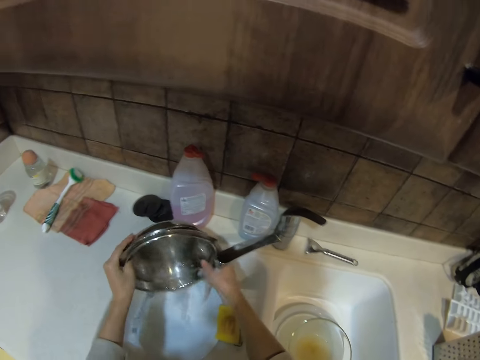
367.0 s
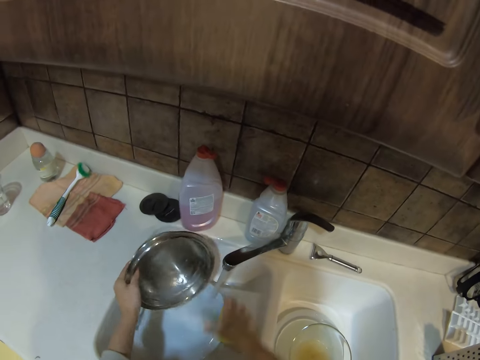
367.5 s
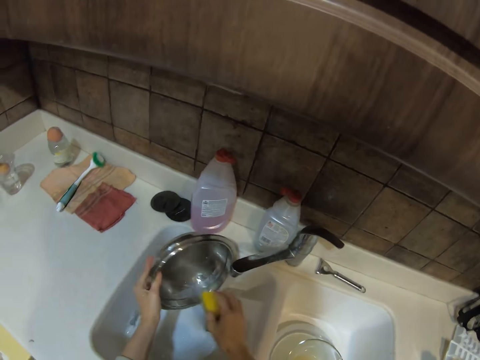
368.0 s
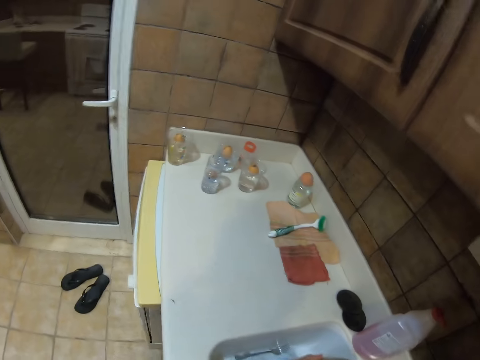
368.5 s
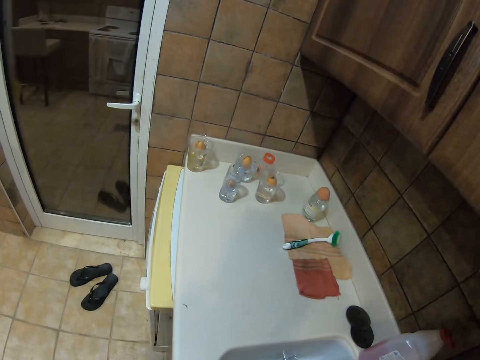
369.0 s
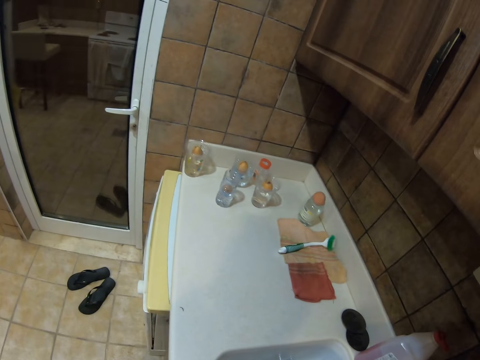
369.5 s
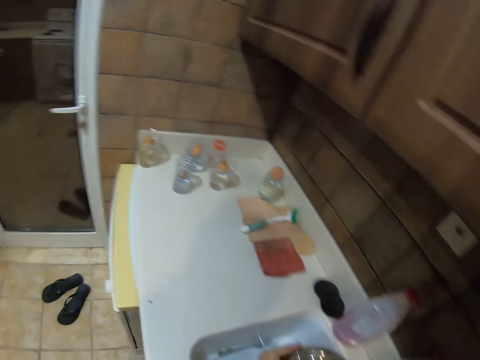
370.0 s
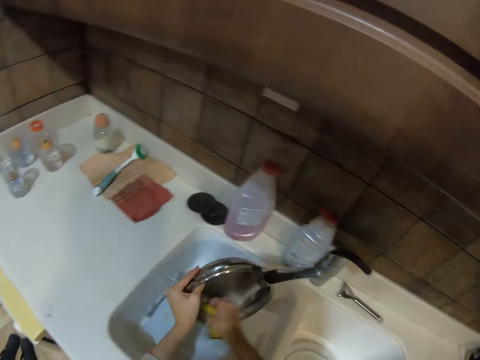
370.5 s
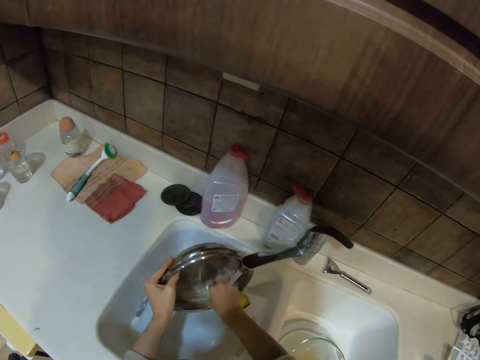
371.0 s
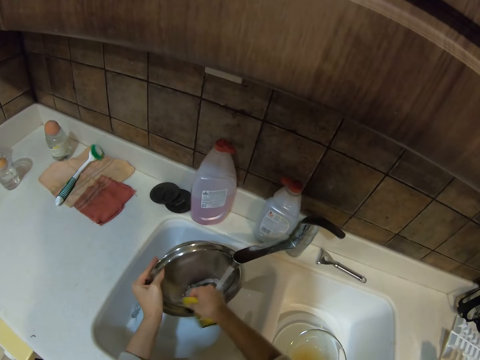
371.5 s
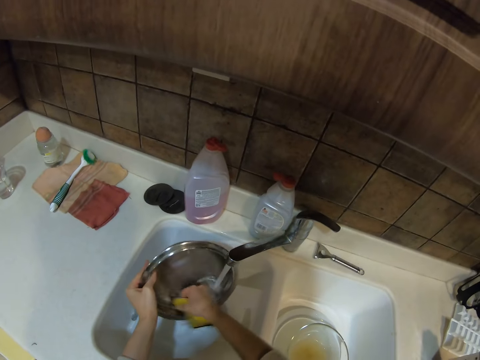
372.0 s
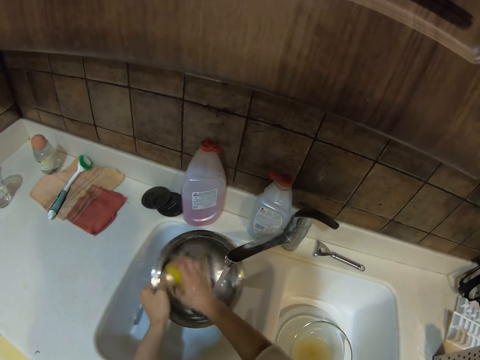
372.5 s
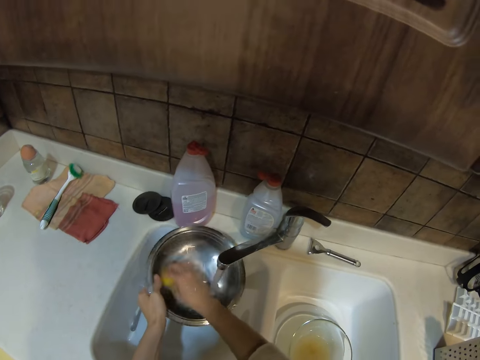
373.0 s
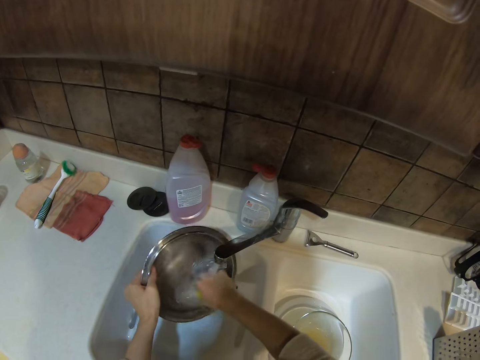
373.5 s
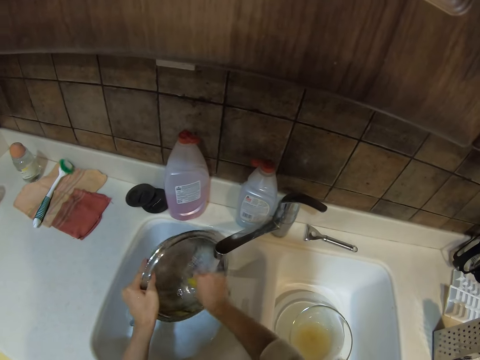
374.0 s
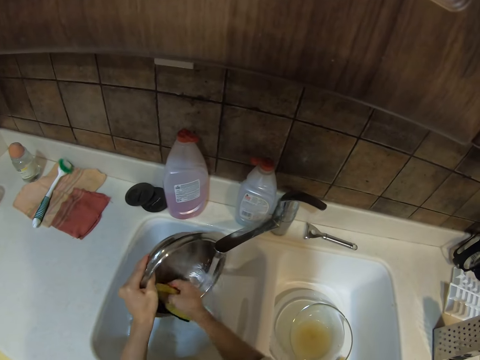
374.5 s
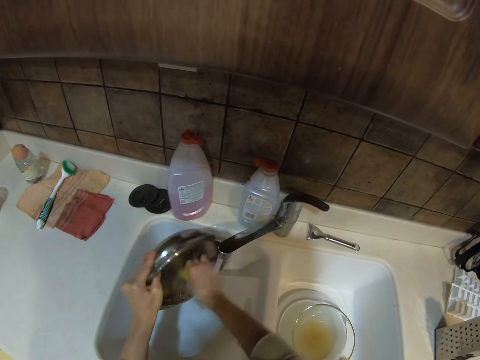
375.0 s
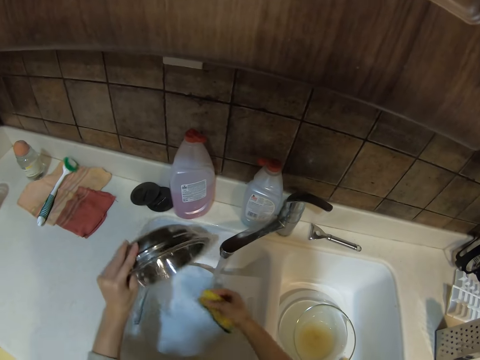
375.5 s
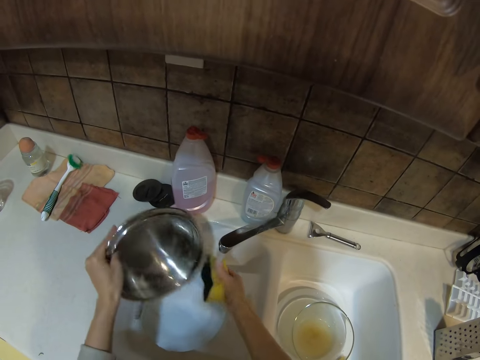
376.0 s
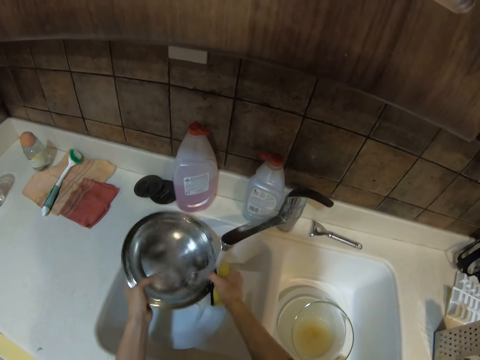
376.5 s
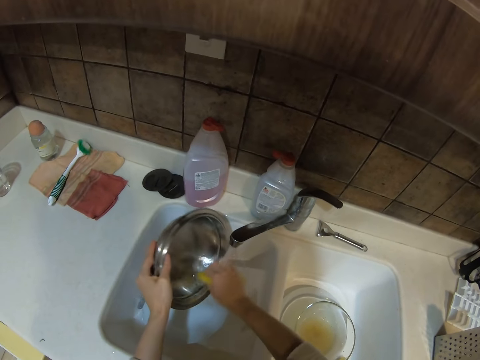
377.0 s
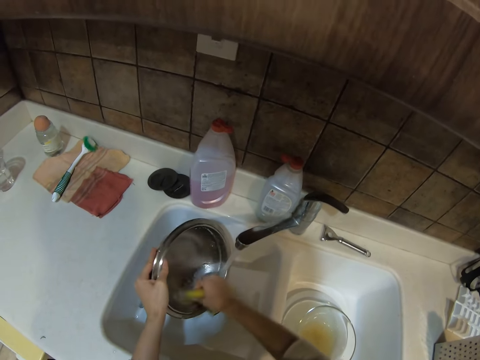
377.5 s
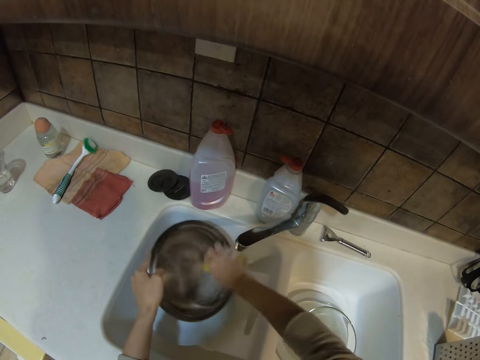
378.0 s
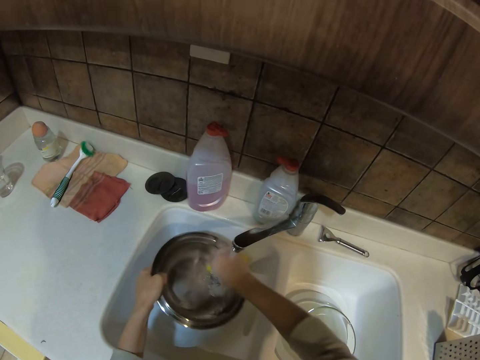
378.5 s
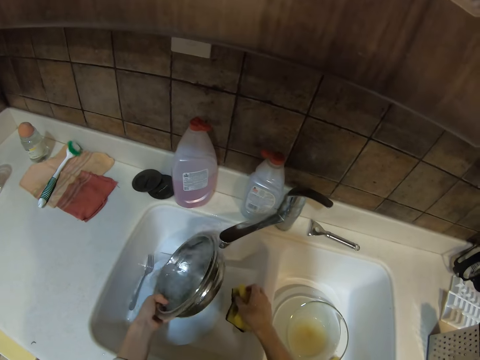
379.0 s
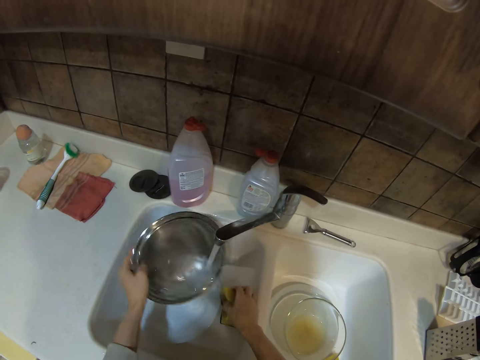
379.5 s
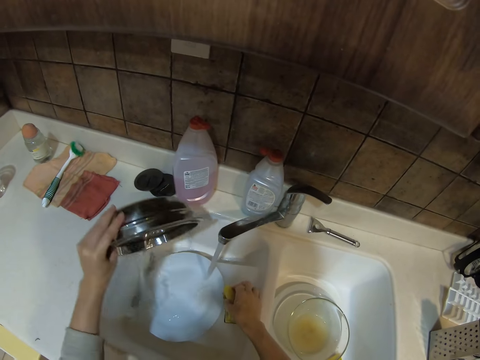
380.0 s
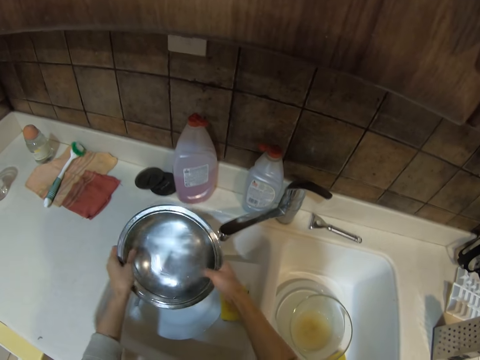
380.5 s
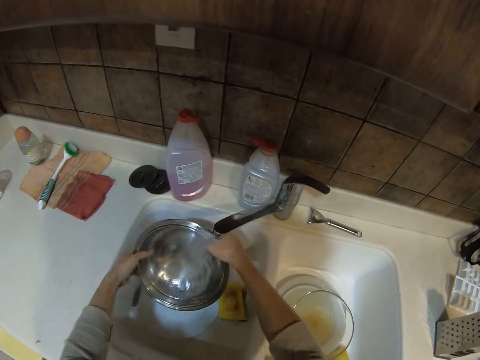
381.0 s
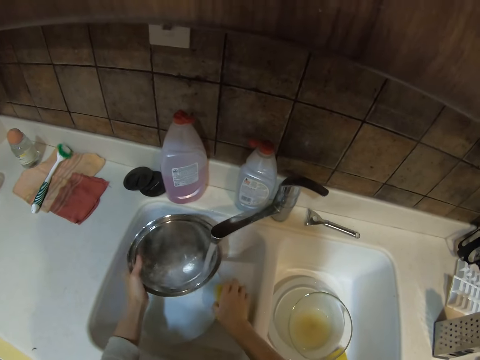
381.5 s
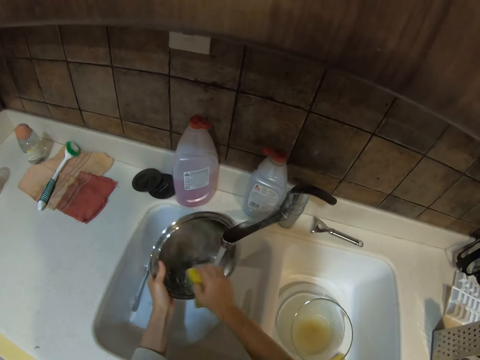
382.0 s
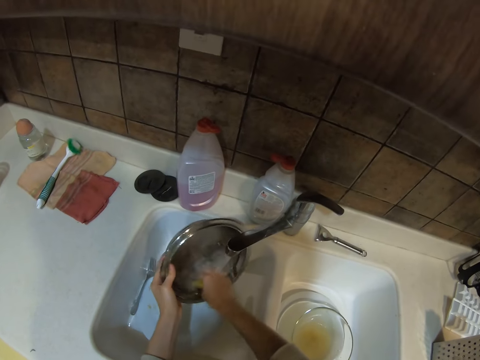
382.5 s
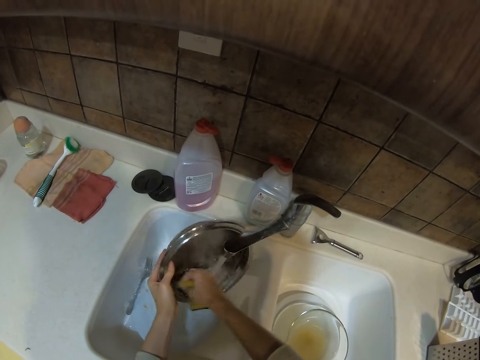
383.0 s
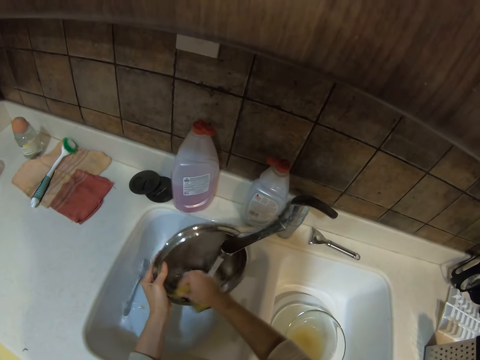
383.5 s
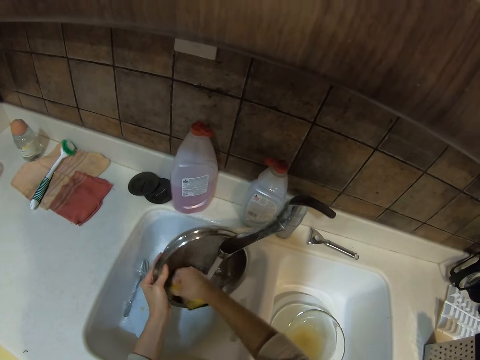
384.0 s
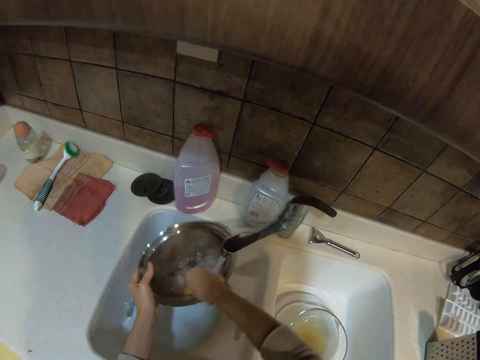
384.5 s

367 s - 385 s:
The camera wearer drops the sponge on the sink. They pour water from the cooking pot. They rinse the stainless bowl. They pick up the washing sponge from the sink. They look around the room. They wash the cooking pot. They pour water from the cooking pot. They wash the cooking pot. They drop the sponge in the sink. They pour water from the cooking pot. They do it again. They rinse the cooking pot. They pick up the sponge from the sink. They wash the cooking pot.

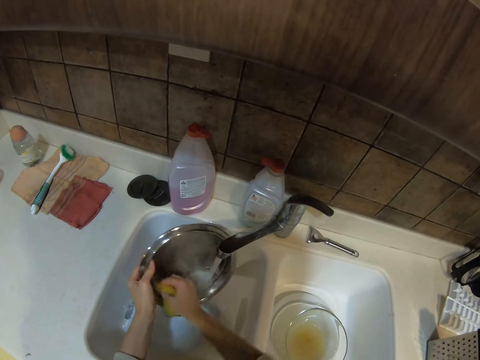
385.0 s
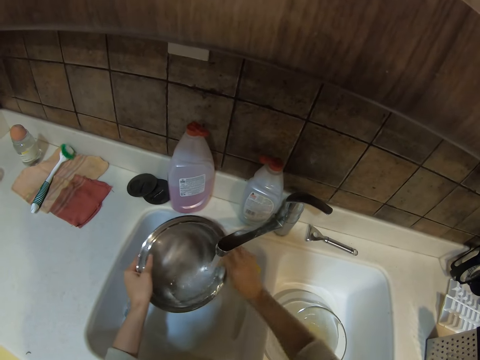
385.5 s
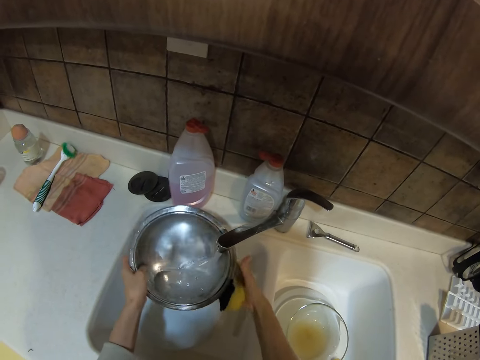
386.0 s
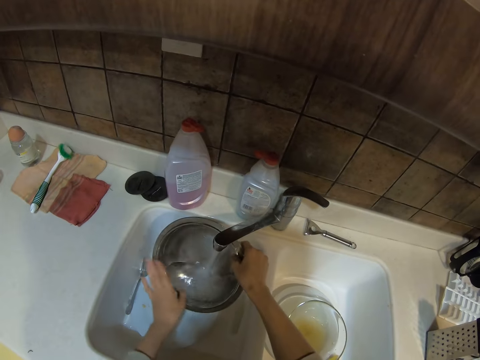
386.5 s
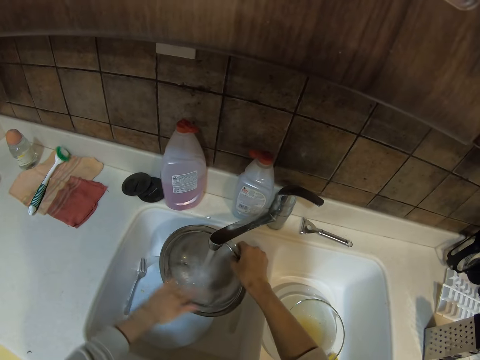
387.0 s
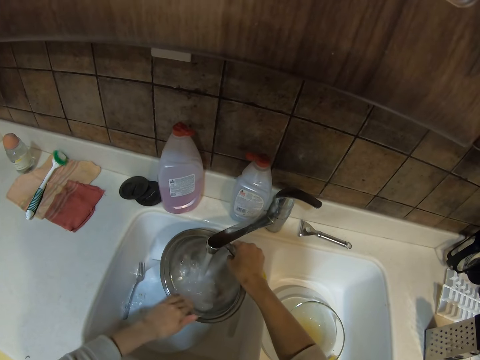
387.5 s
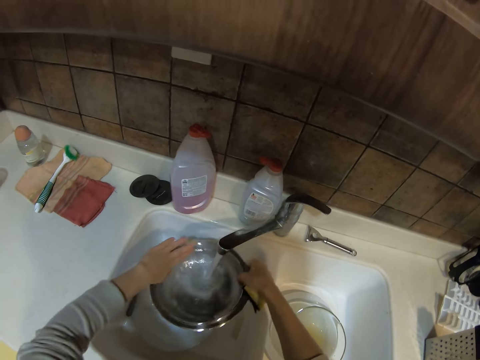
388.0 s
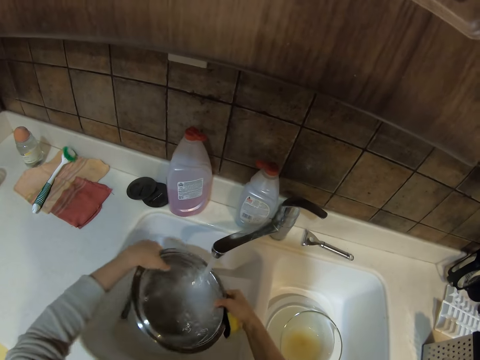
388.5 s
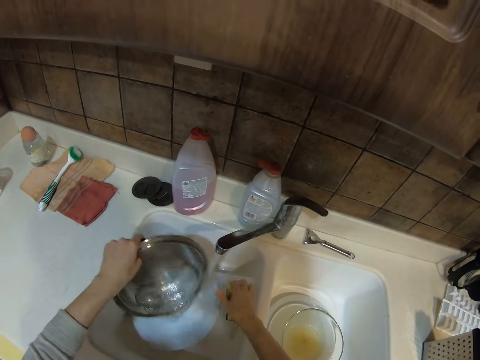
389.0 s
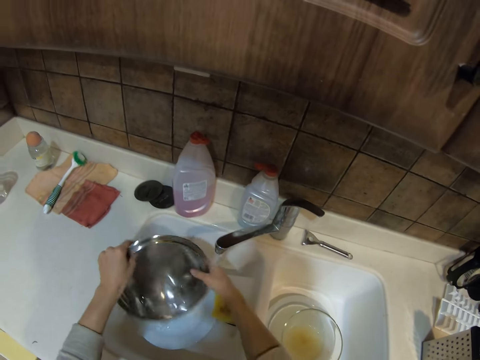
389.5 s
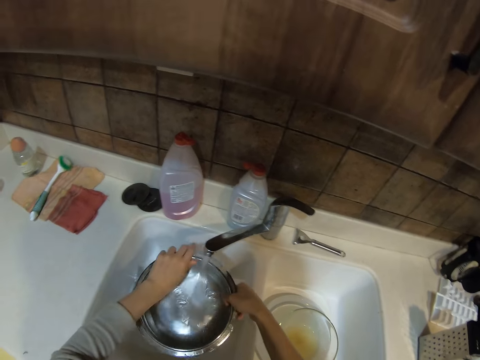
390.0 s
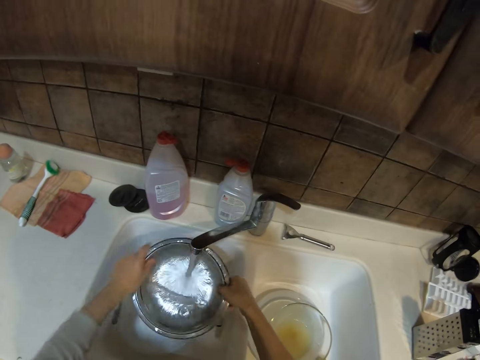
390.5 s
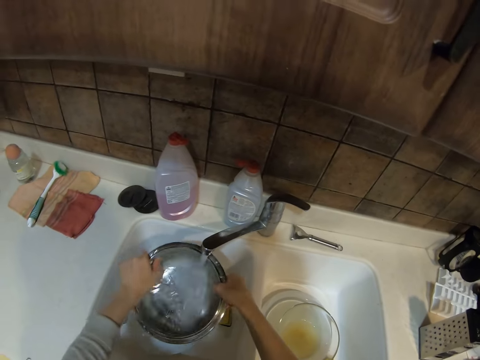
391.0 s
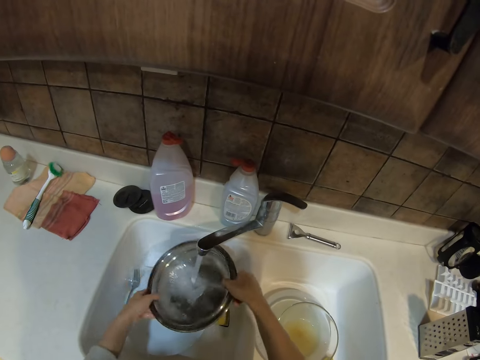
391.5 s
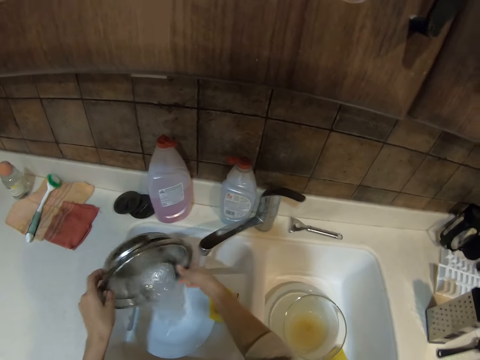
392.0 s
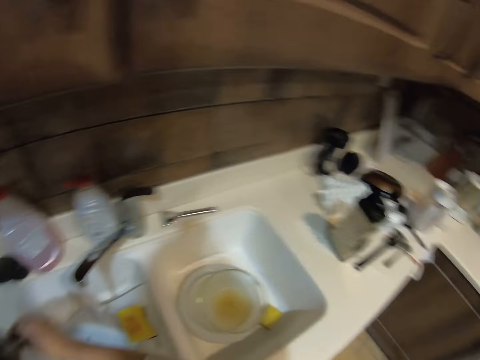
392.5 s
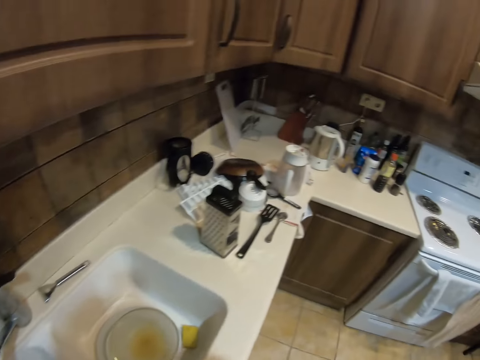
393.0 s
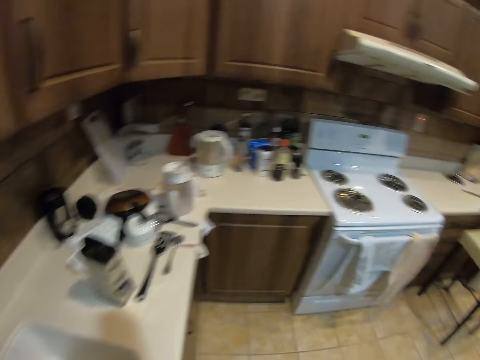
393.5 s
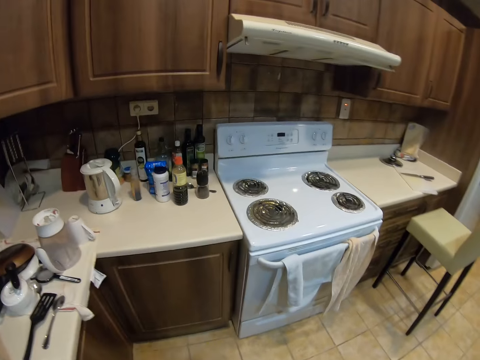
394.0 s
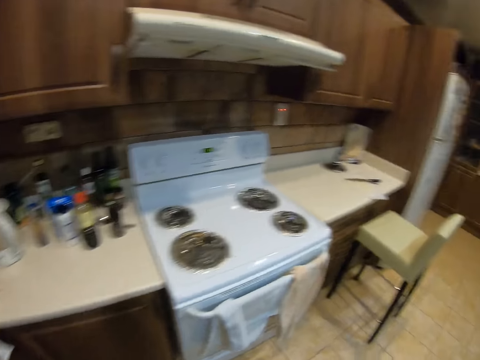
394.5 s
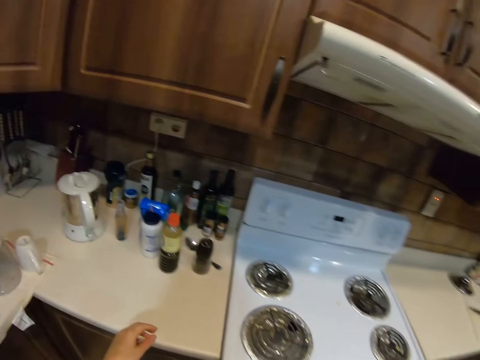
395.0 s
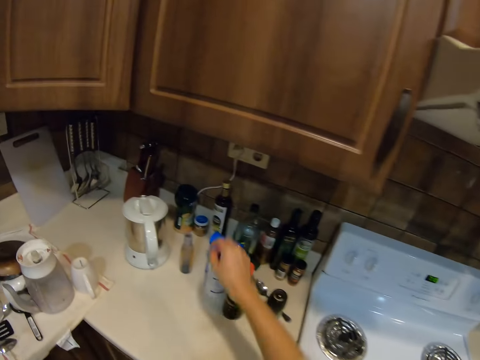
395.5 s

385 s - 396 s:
The camera wearer pours water from the cooking pot. They drop the sponge in the sink. They rinse the cooking pot. They pour water from the cooking pot. They walk around the room.
